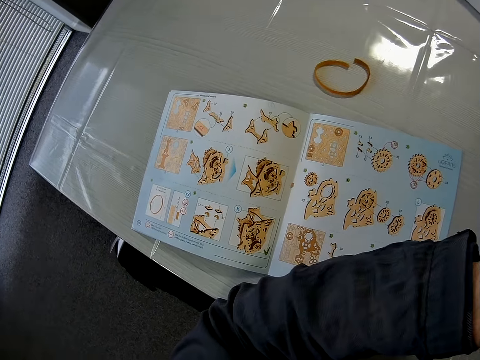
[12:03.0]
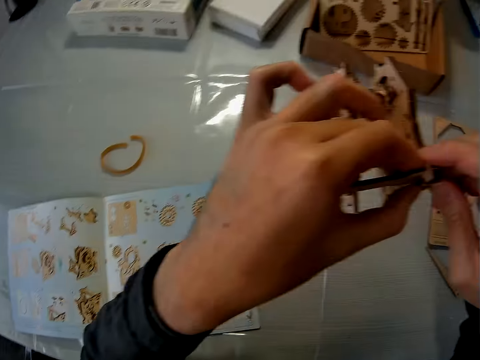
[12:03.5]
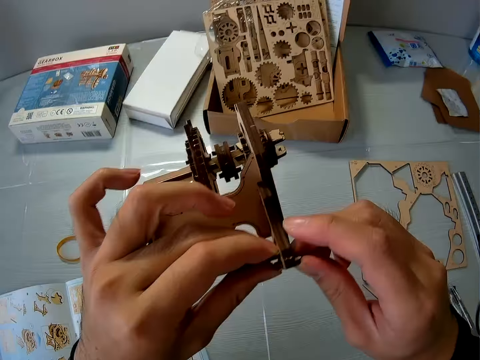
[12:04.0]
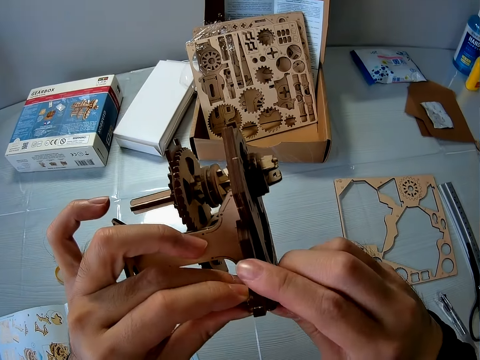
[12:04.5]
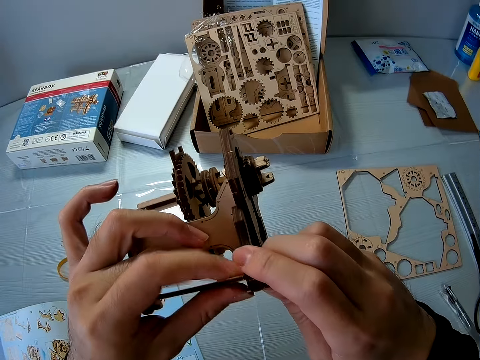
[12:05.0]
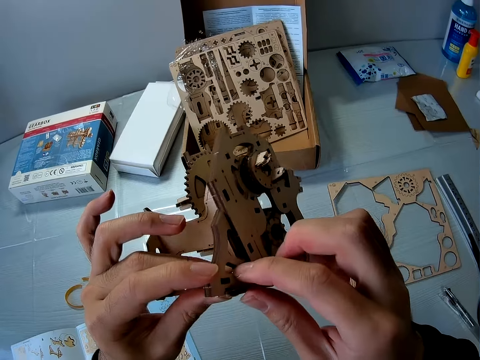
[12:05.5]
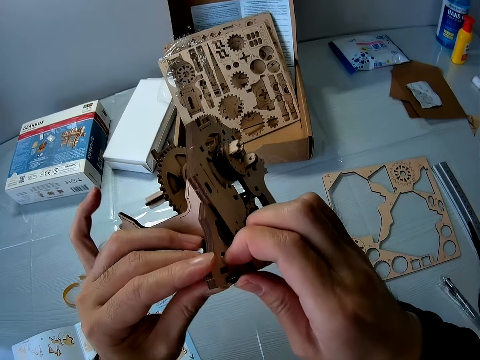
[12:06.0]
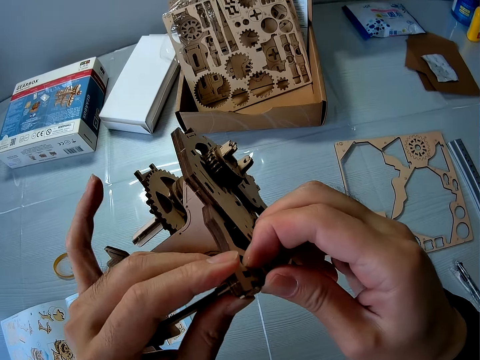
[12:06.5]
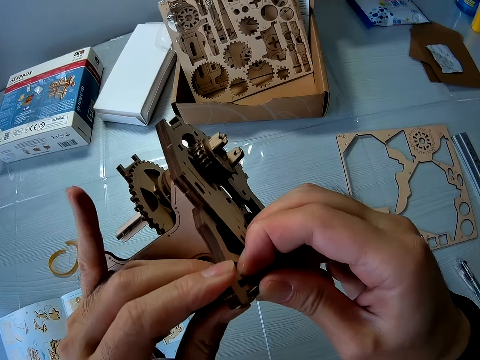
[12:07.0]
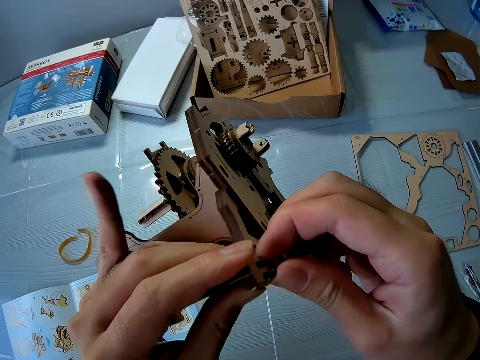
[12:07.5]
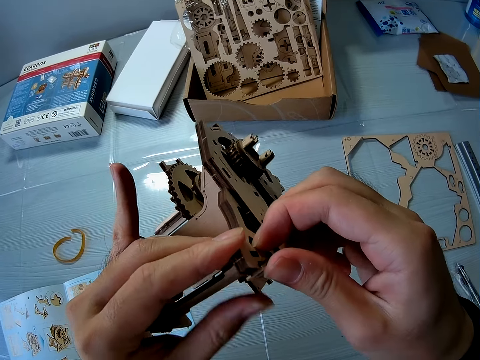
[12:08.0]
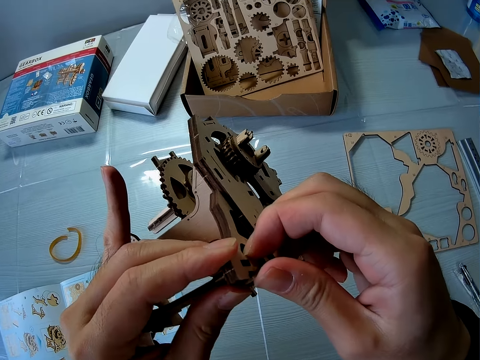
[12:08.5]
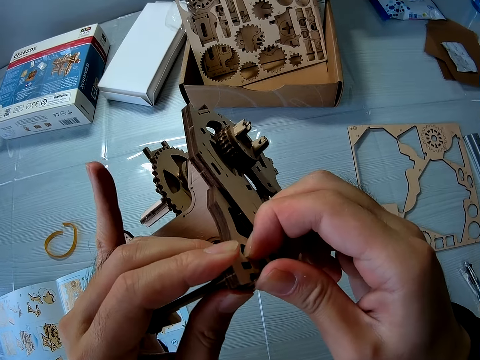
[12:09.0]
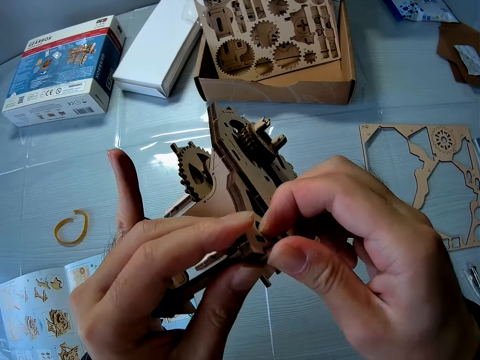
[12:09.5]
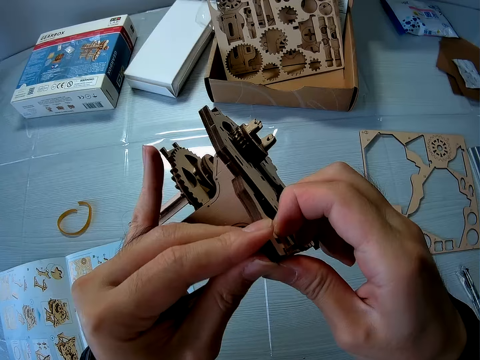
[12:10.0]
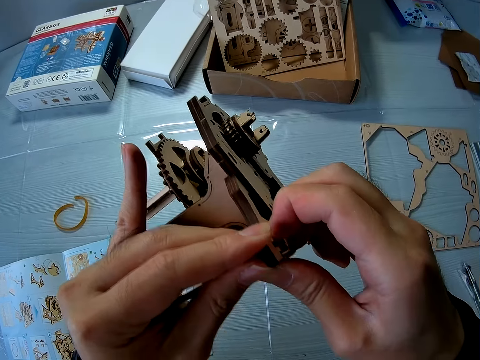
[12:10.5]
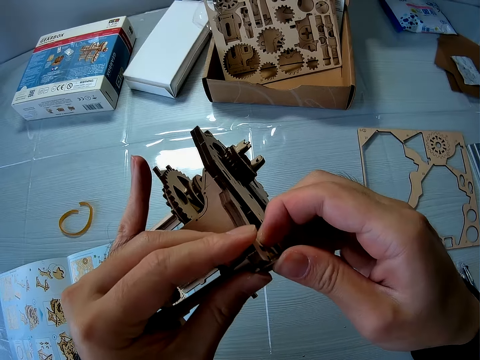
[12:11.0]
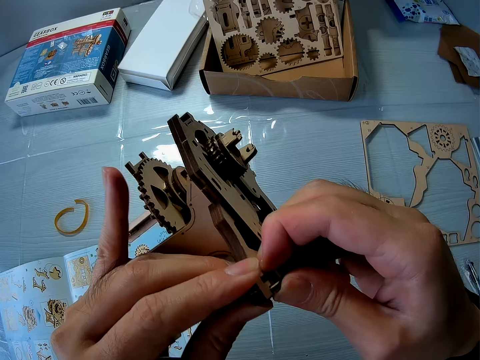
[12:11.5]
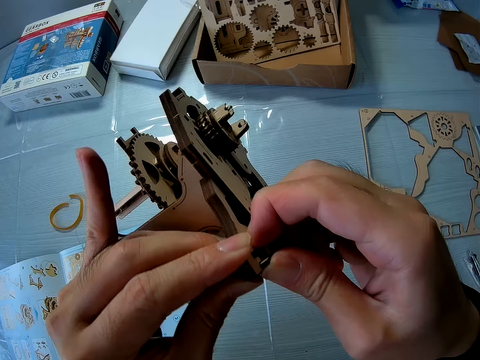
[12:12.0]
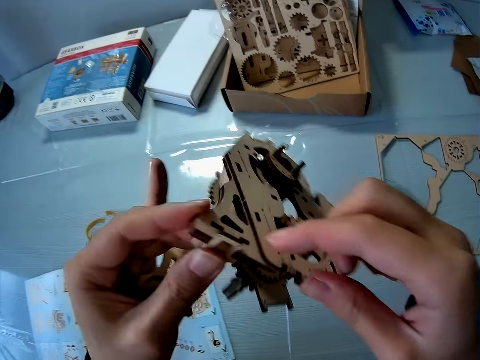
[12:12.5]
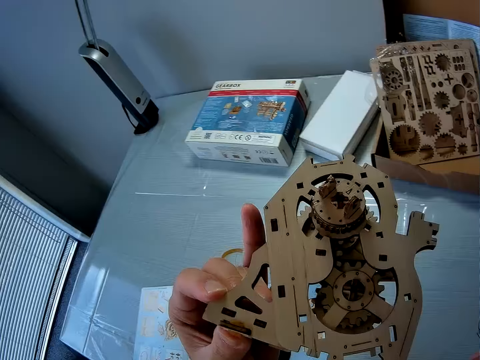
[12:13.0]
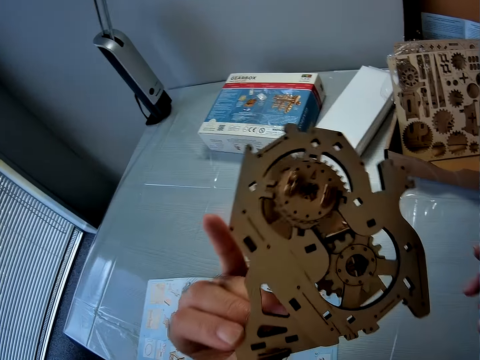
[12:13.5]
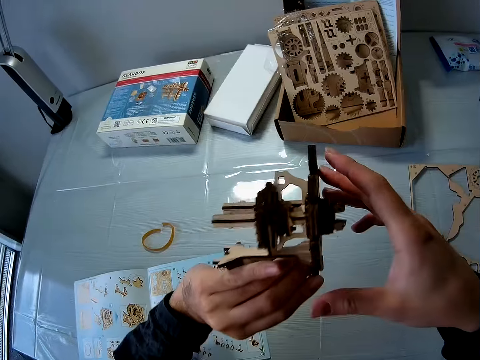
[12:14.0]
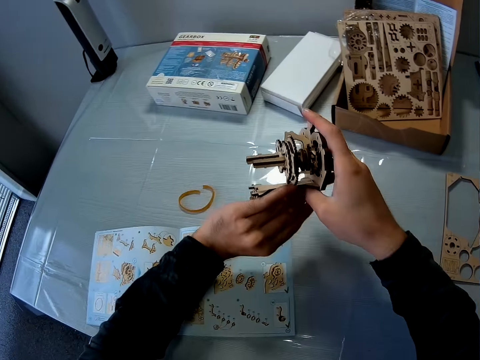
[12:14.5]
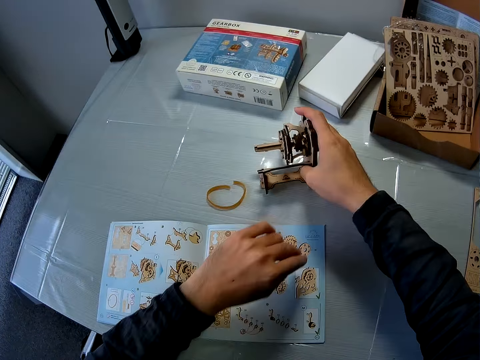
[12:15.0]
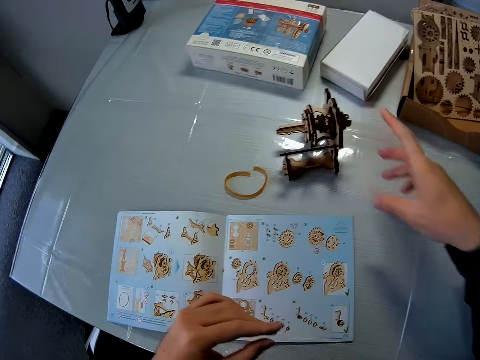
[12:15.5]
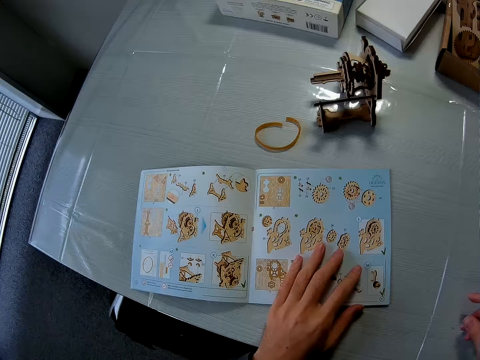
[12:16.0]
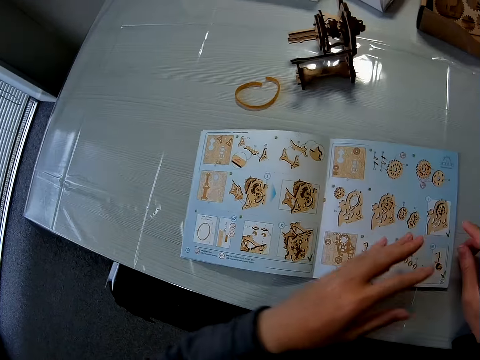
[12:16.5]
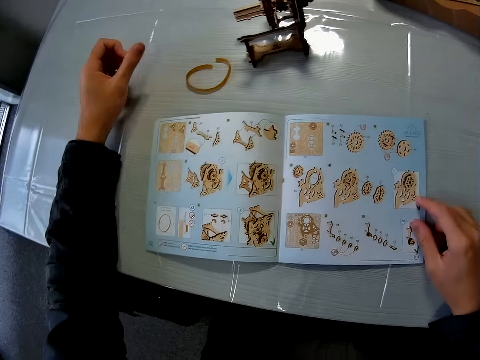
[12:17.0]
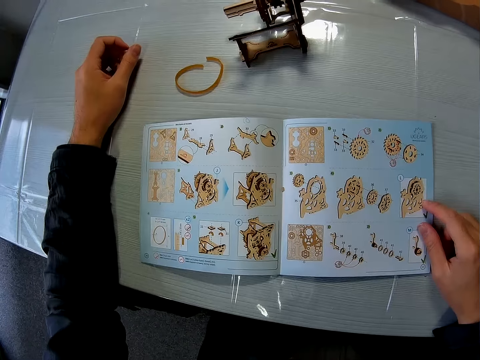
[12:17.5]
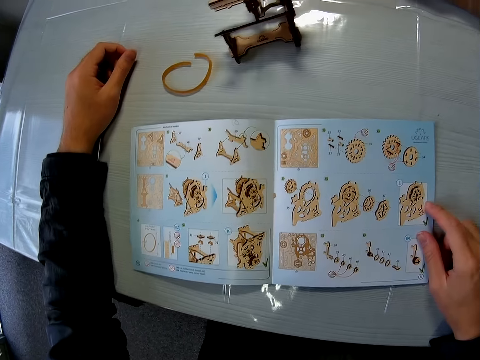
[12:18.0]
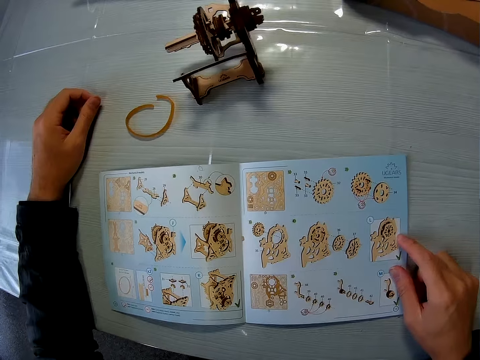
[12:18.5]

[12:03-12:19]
The camera wearer continues setting the puzzle piece to the mechanical model with both hands. He adjusts the laser cut wood. He examines the mechanical model briefly. He passes the mechanical model to his right hand. He drops the mechanical model on the table. He moves the instruction manual on the table.

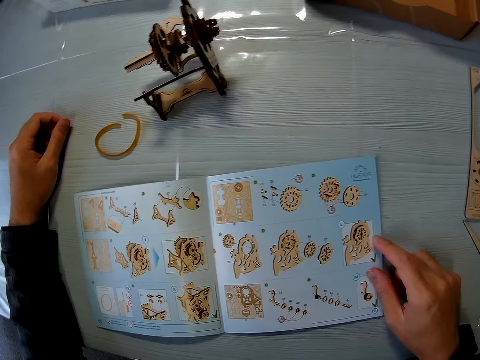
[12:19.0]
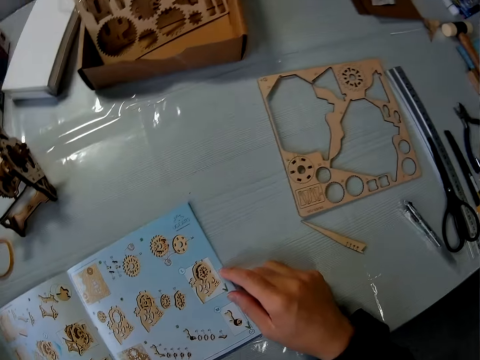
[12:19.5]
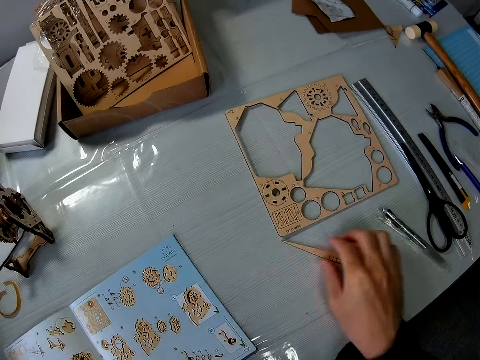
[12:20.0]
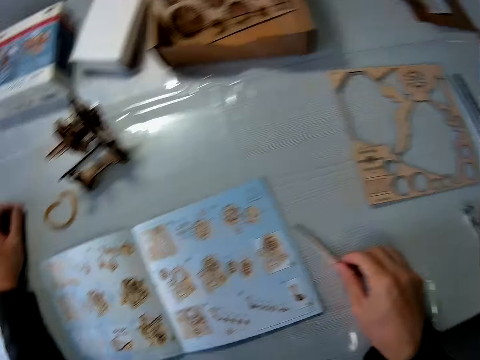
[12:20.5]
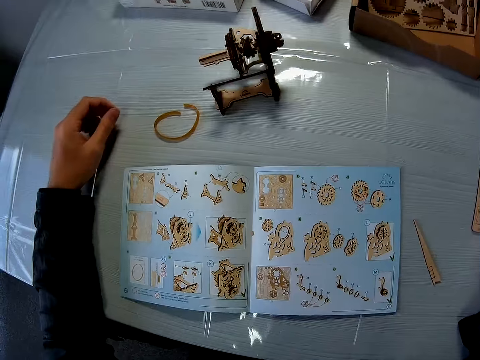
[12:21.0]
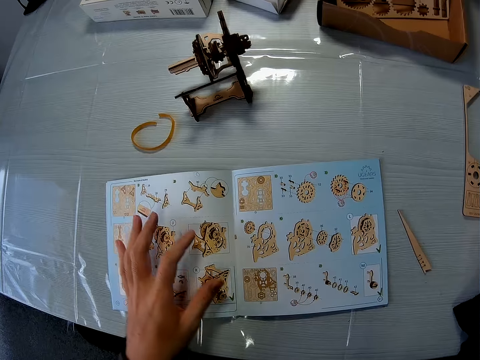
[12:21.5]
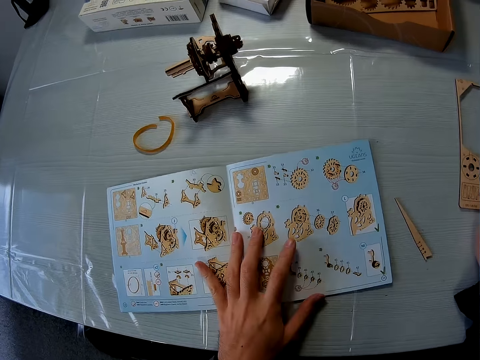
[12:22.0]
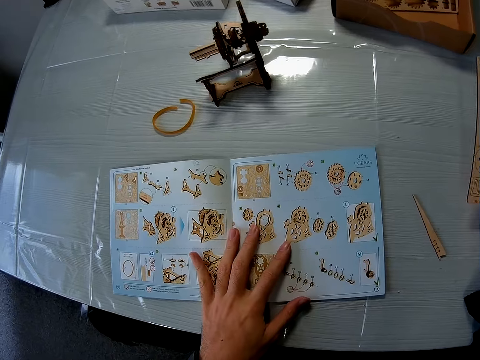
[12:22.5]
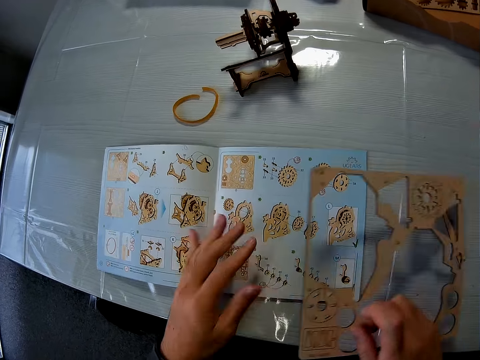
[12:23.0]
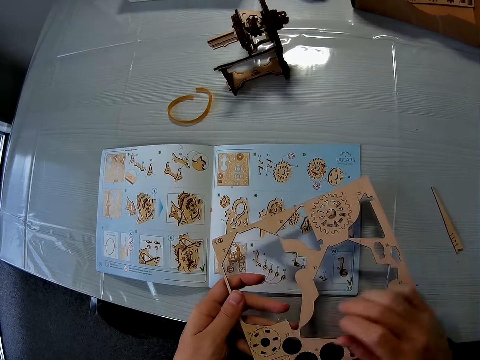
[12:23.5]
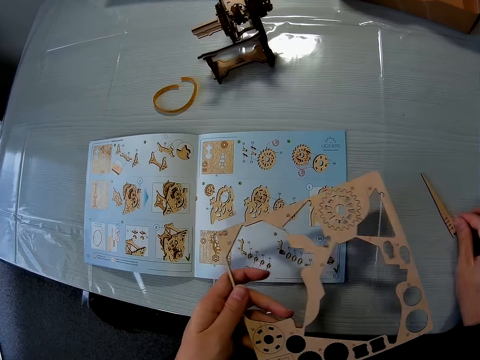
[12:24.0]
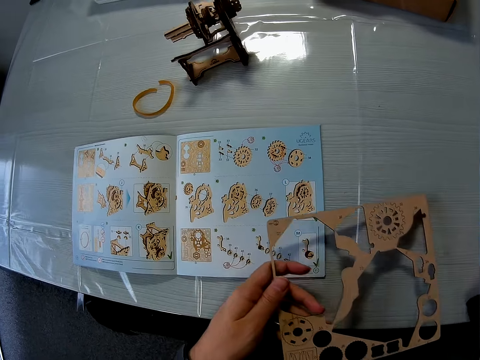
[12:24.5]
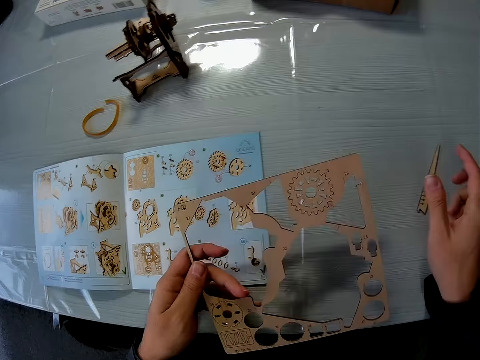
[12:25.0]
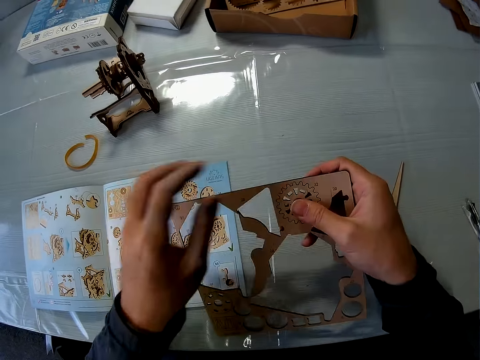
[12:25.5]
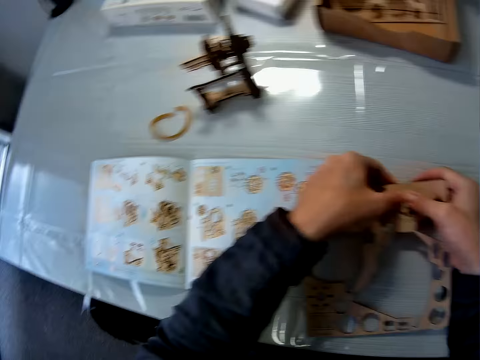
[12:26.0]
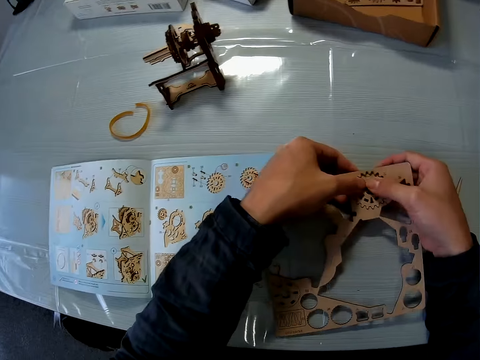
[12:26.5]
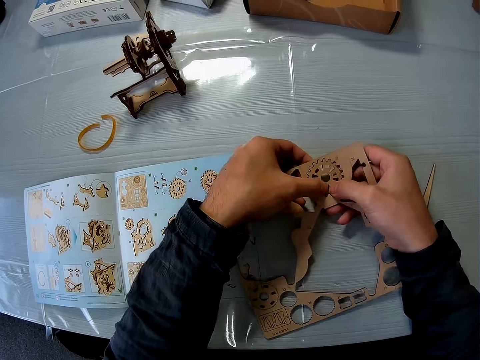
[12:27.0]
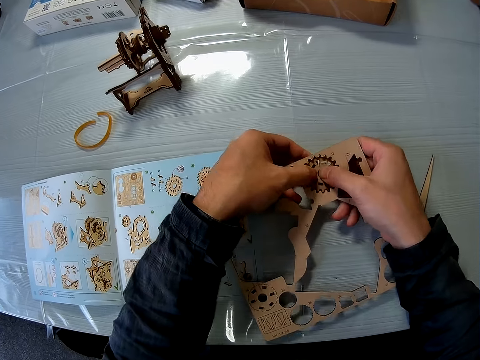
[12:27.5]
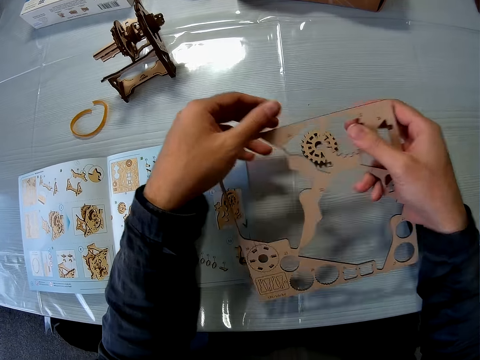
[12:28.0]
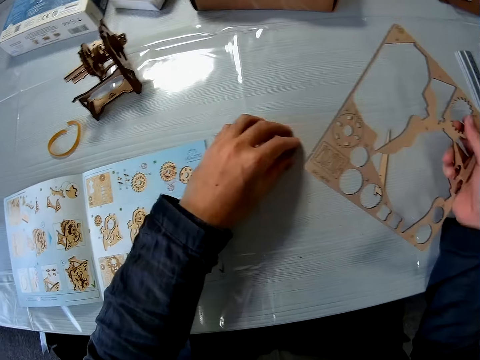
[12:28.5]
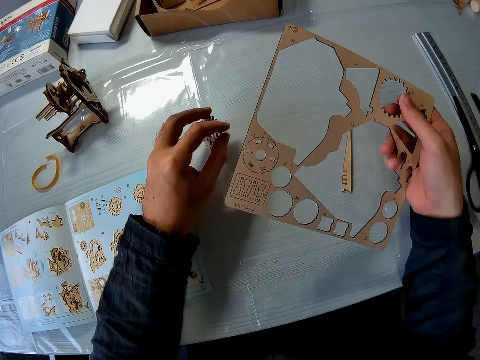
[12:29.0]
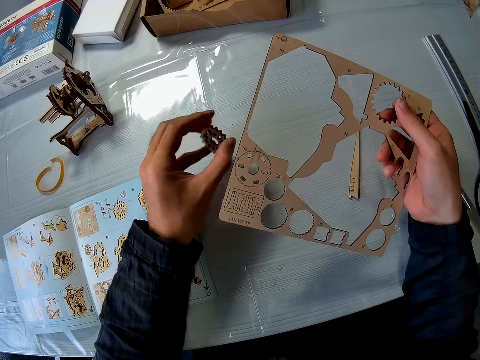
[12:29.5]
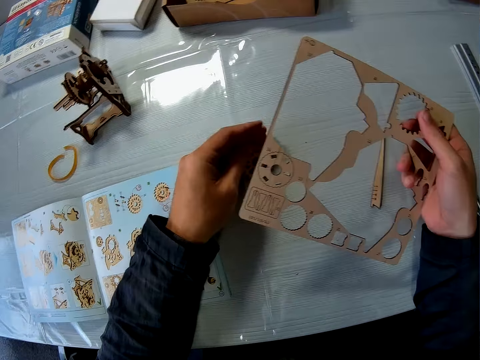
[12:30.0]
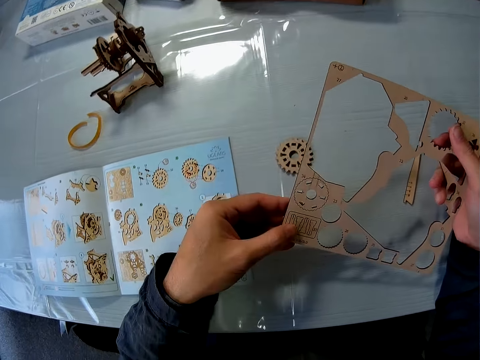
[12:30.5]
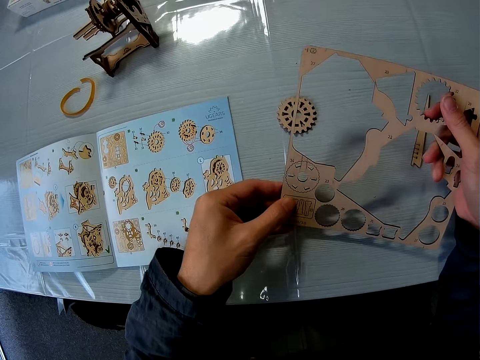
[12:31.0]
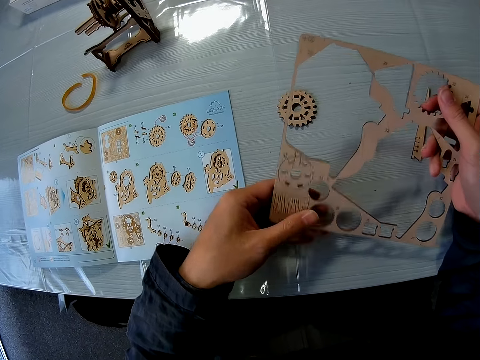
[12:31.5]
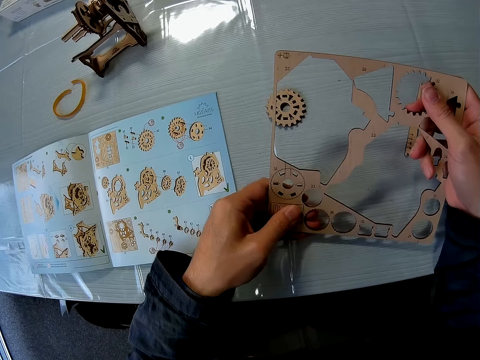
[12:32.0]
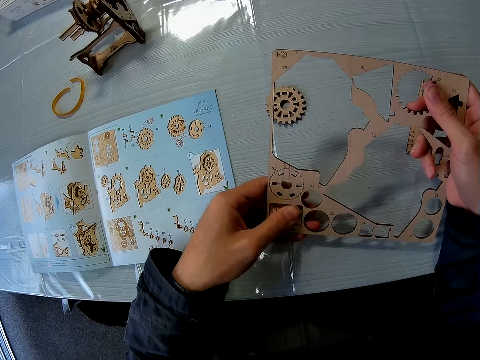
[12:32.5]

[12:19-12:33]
The camera wearer looks at the paper. He moves a peg on the table. He moves the instruction manual on the table. He picks up a puzzle sheet from the table. He touches the paper. He passes the puzzle sheet to his left hand. He moves the peg on the table. He pushes out a puzzle piece from the puzzle sheet with both hands. He picks up the puzzle piece from the table. He drops the puzzle piece on the table. He pushes out another puzzle piece from the puzzle sheet with both hands.
